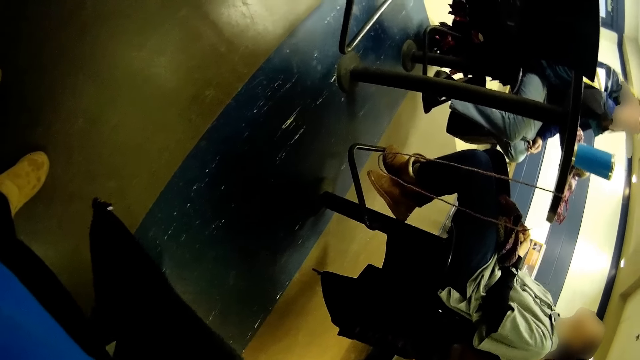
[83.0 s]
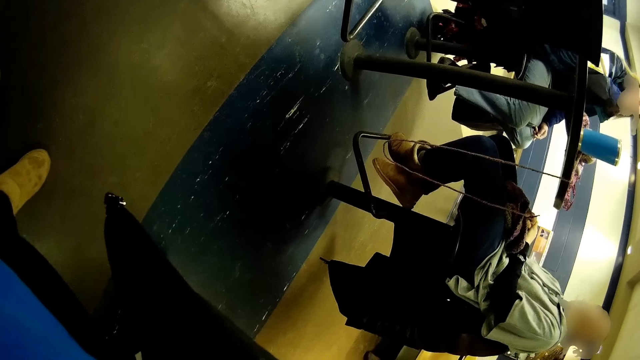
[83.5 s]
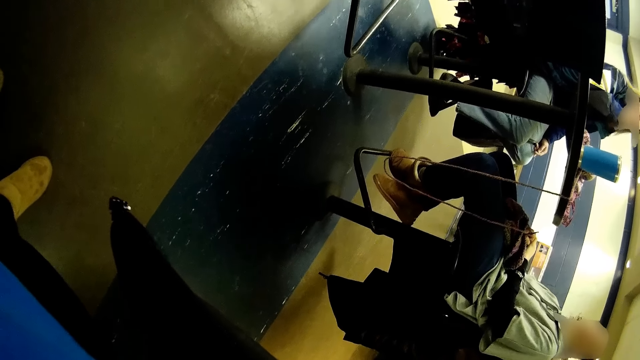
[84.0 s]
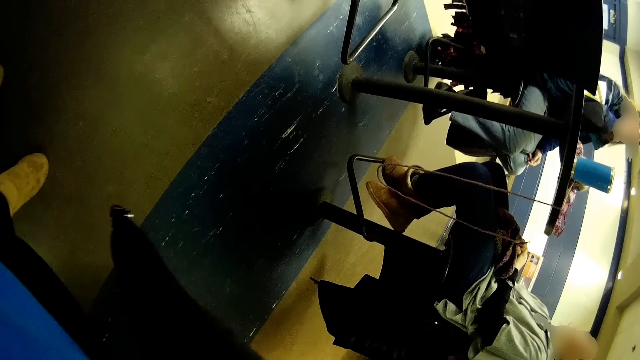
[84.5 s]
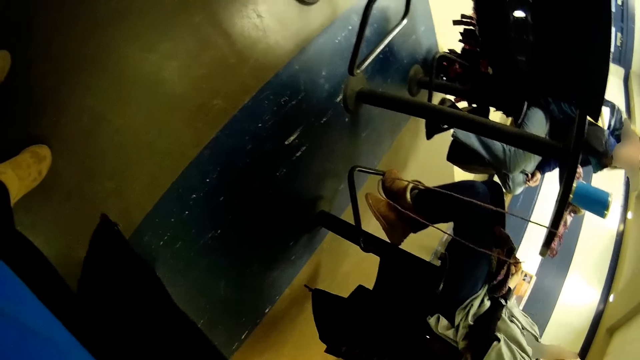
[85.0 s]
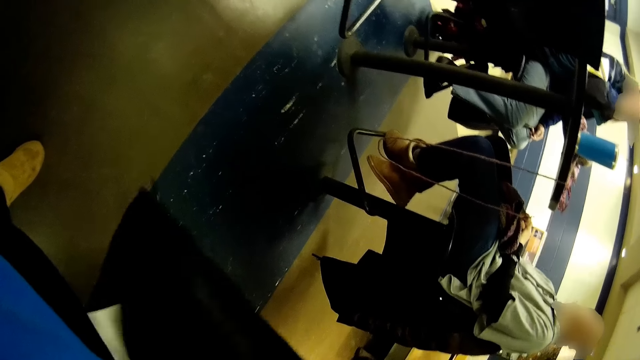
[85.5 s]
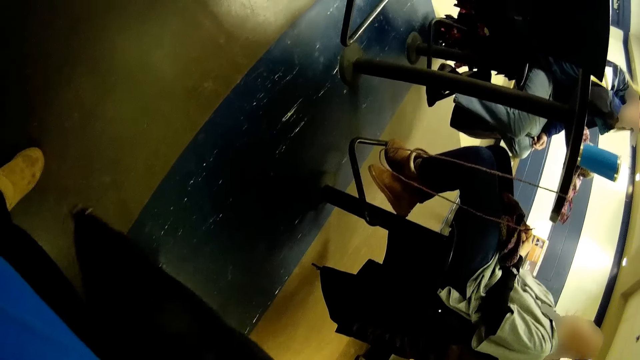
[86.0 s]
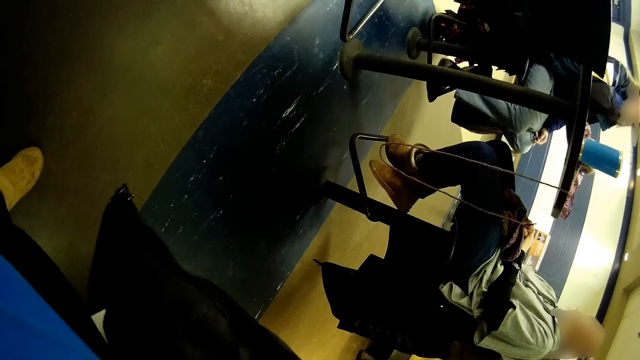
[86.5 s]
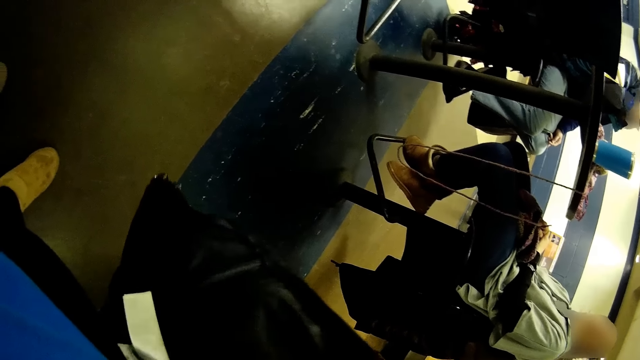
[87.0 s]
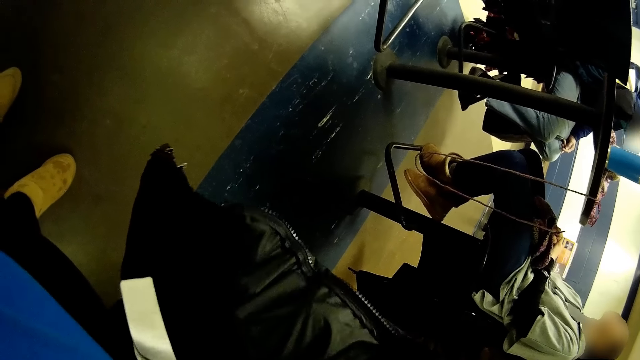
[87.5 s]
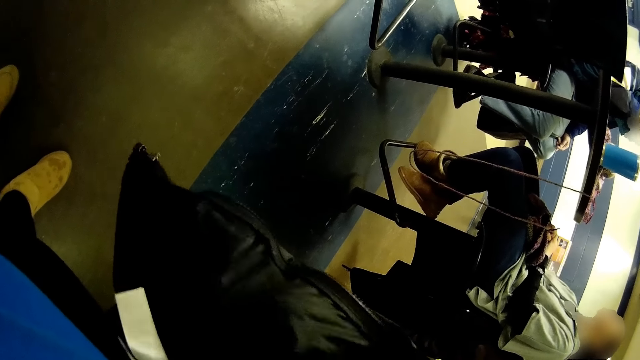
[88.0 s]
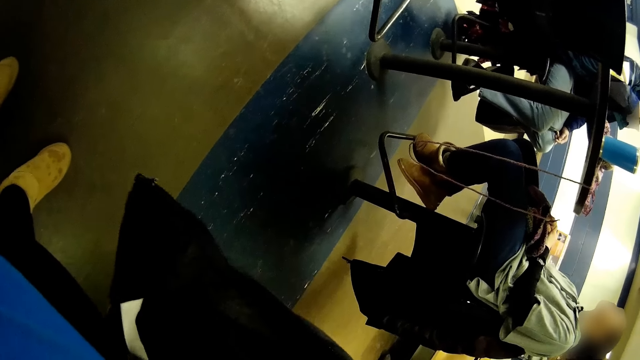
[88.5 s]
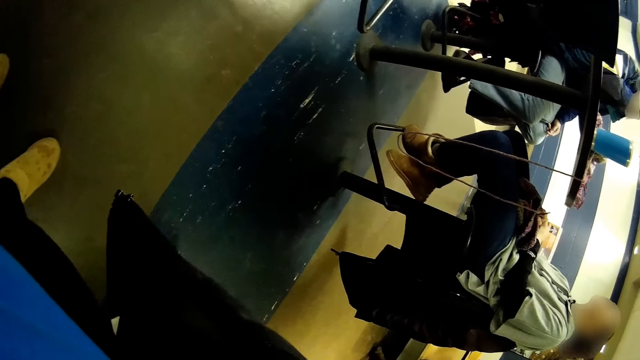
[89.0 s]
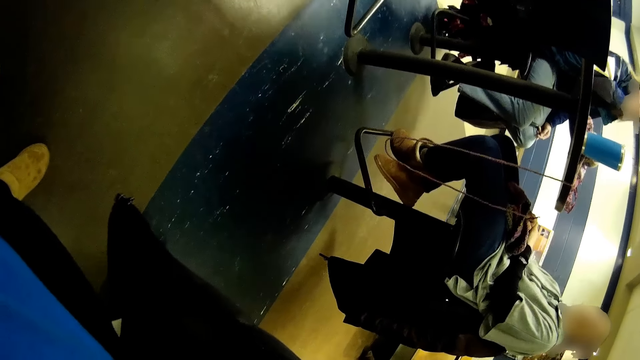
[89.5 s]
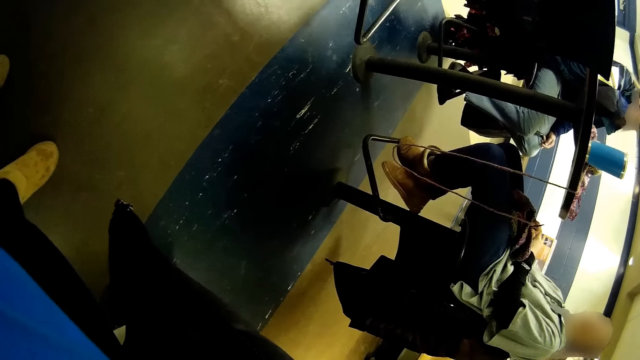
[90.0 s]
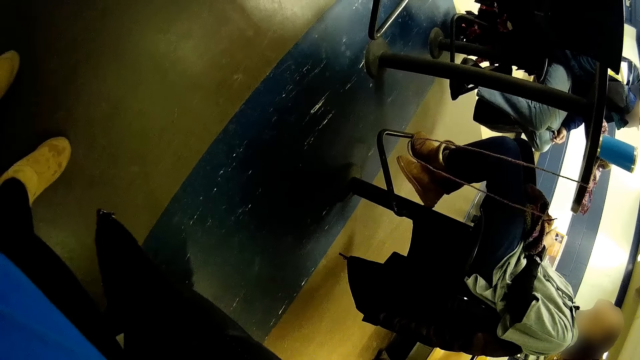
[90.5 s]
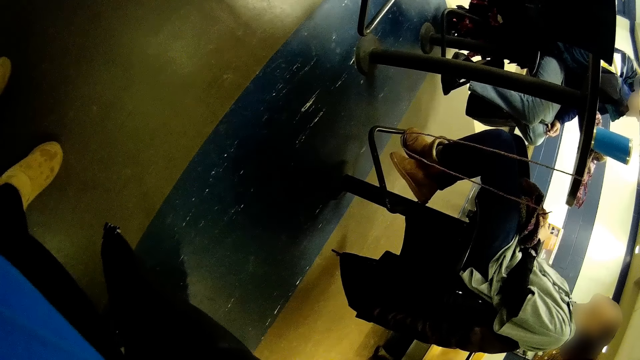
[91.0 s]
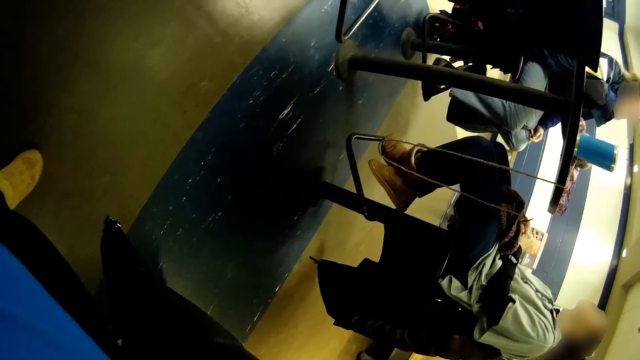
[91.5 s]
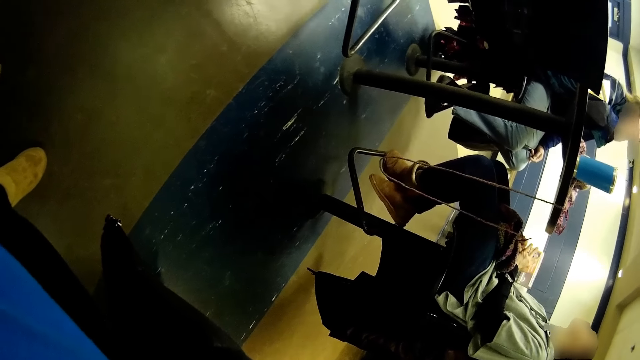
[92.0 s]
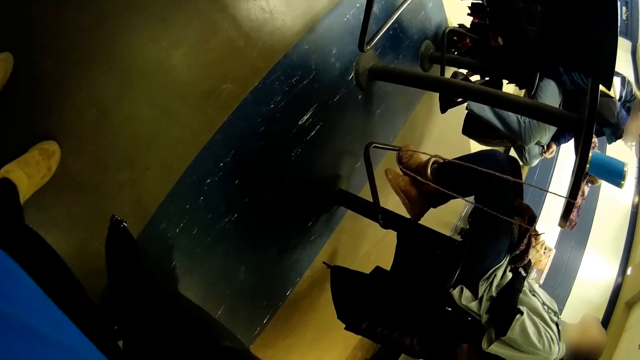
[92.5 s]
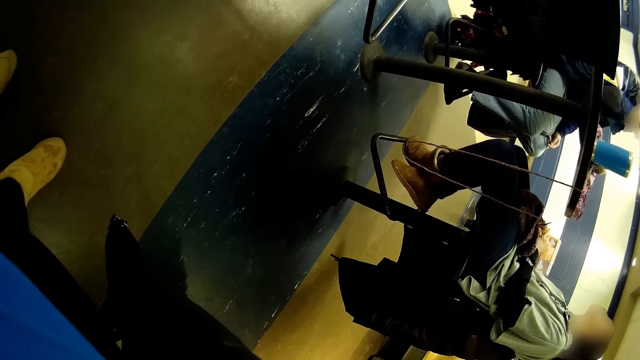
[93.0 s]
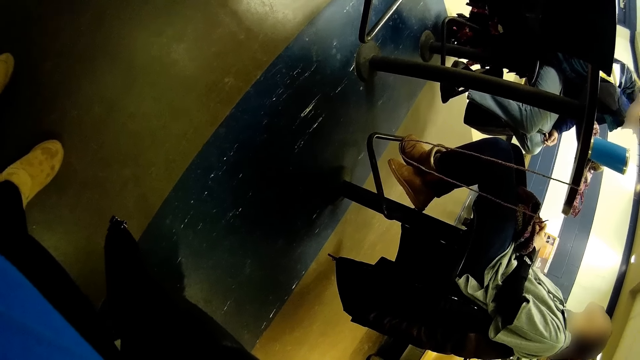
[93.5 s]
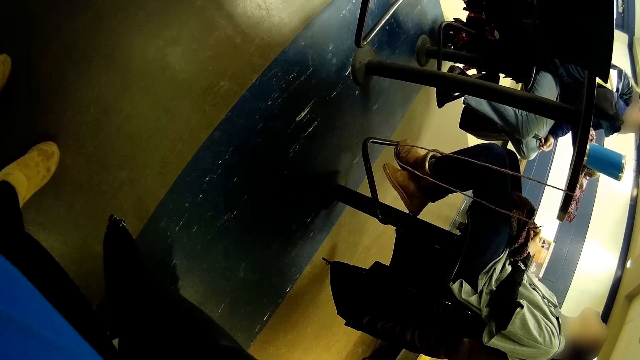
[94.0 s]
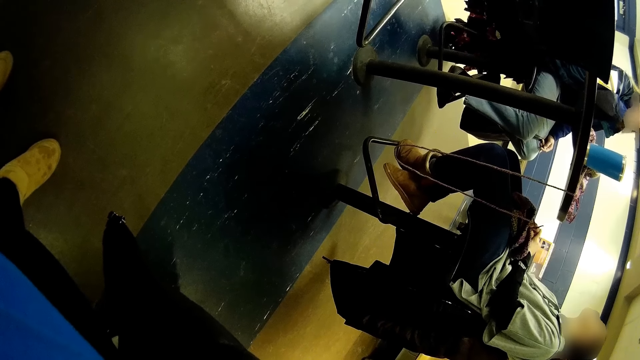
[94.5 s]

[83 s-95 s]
The camera wearer stretches a jacket. They look through a pocket.

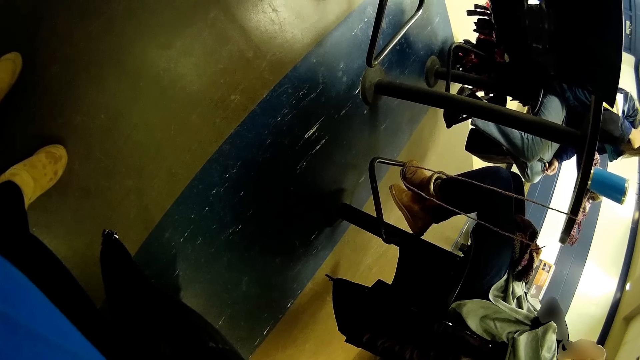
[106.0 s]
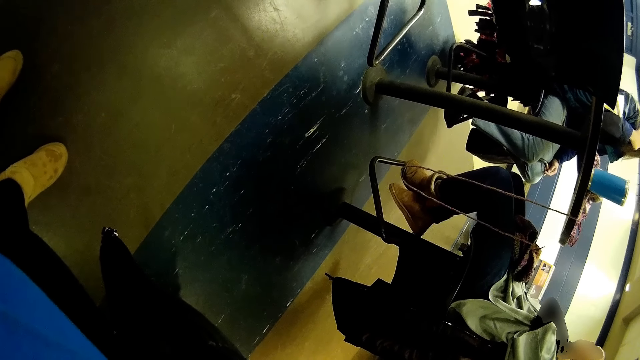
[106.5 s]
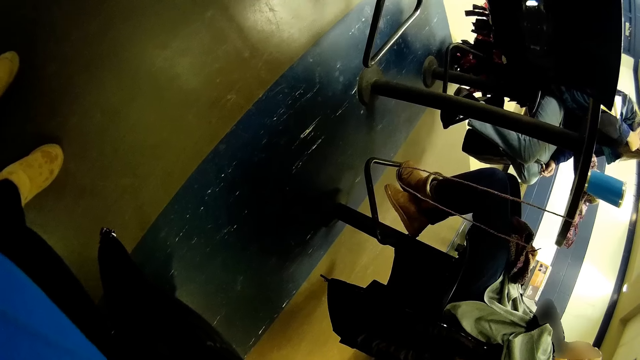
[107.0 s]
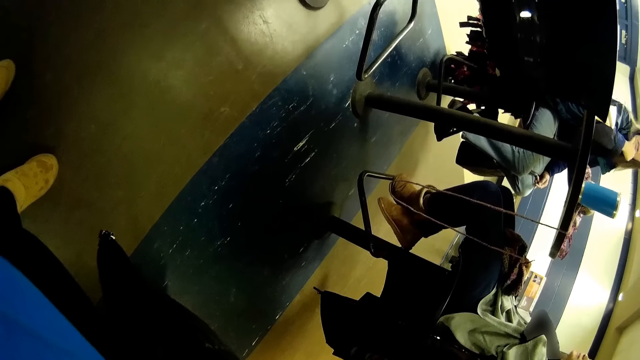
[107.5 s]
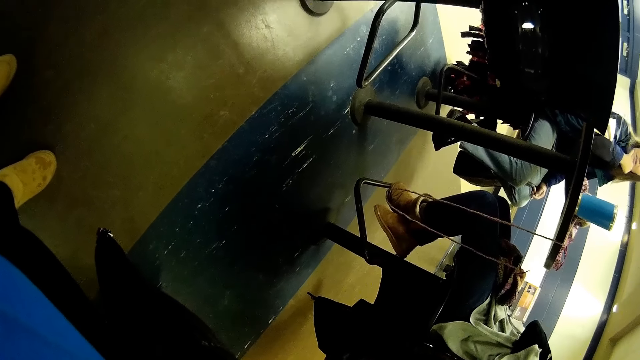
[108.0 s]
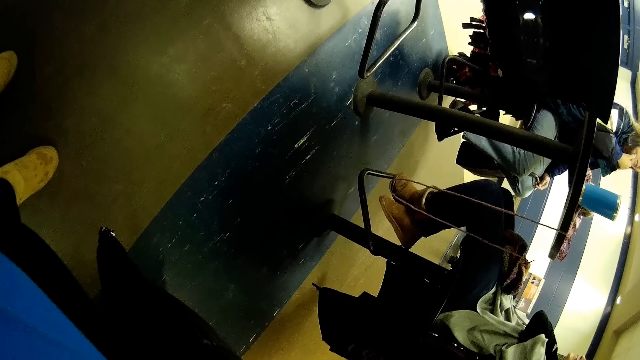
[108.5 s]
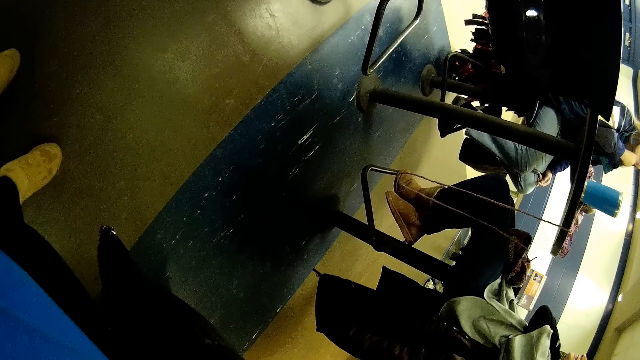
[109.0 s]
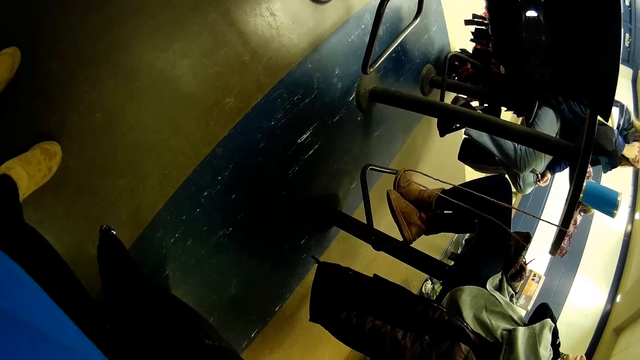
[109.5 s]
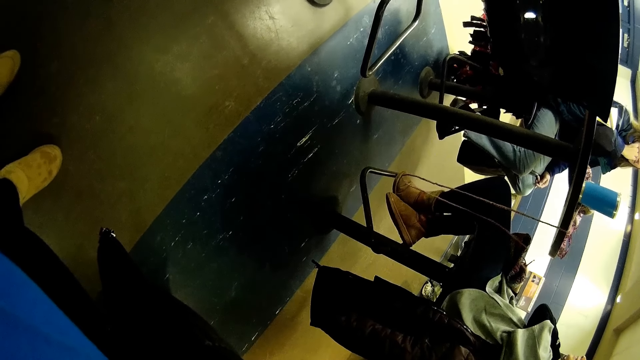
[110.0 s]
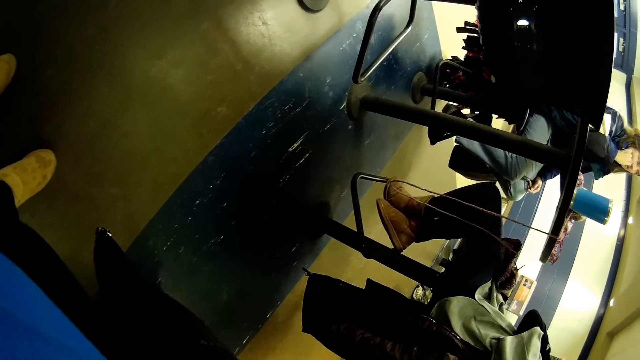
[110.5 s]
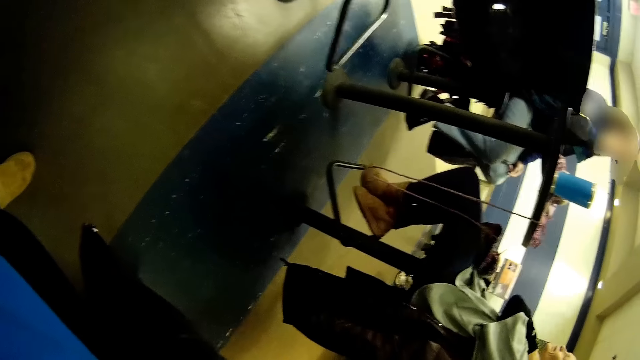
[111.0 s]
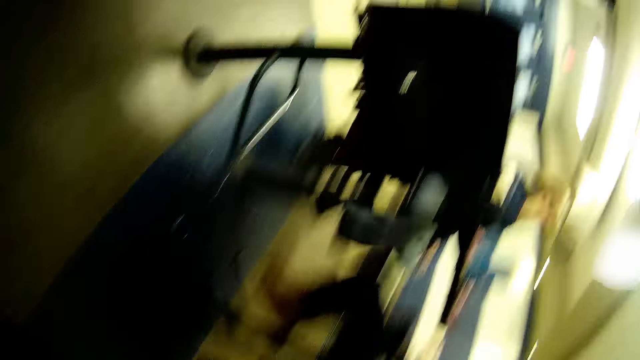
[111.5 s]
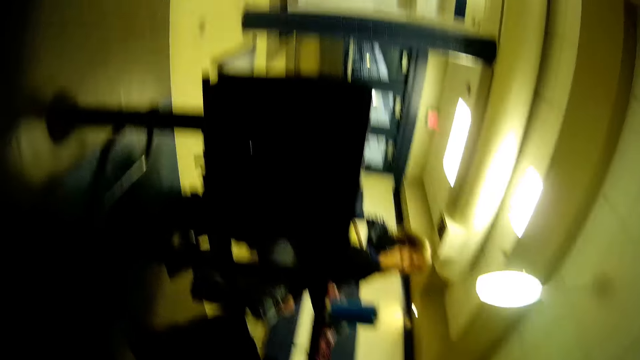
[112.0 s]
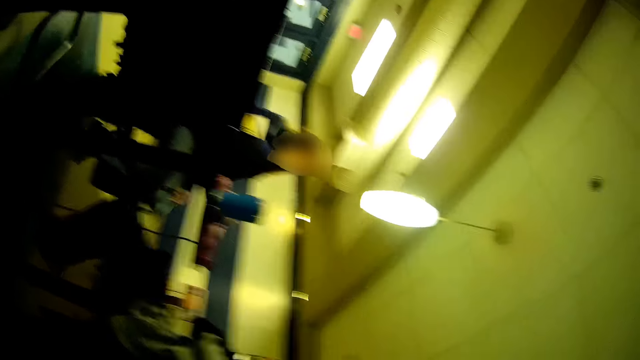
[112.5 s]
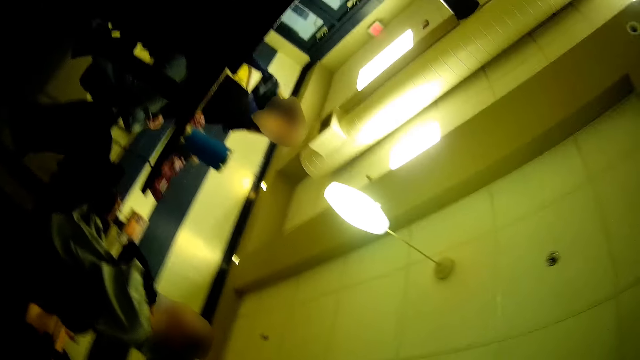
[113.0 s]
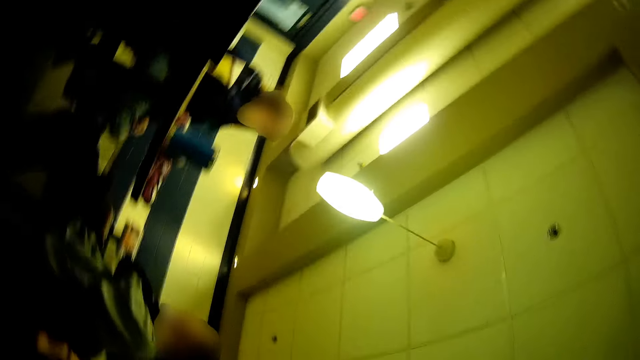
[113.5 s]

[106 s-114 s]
The camera wearer stands. They adjust the camera. They look around.
